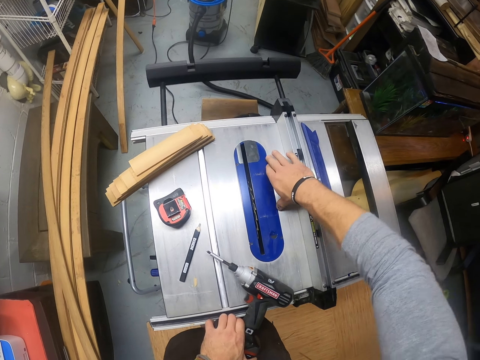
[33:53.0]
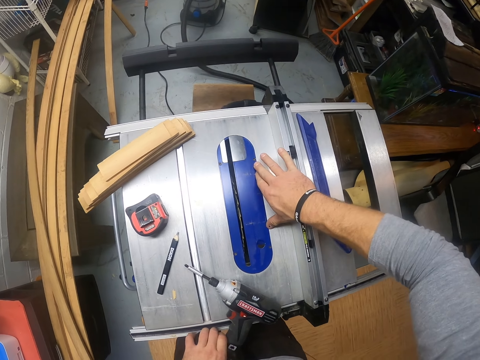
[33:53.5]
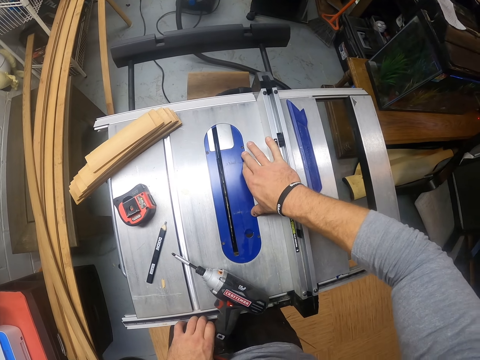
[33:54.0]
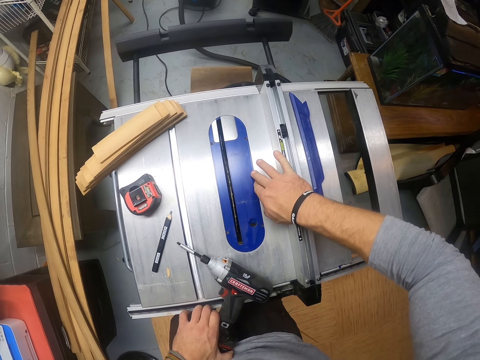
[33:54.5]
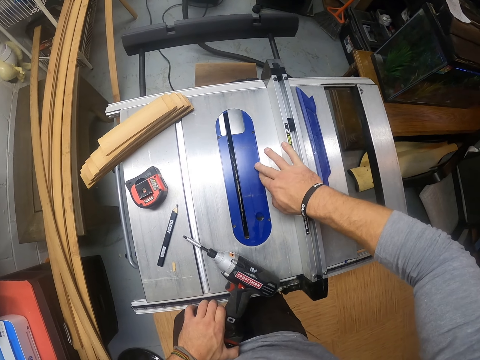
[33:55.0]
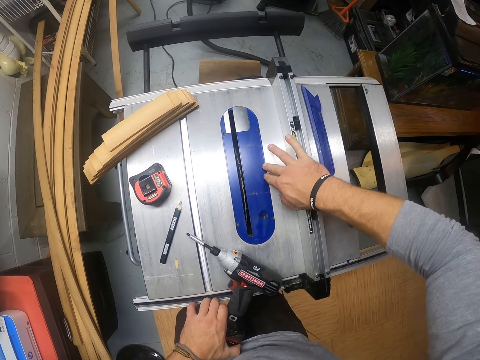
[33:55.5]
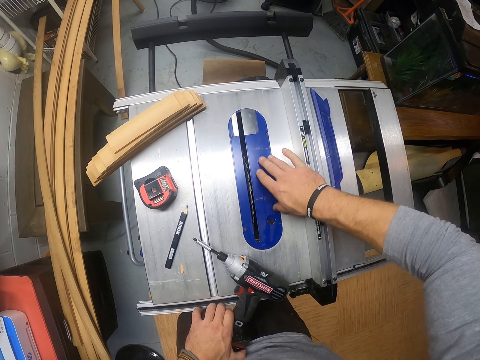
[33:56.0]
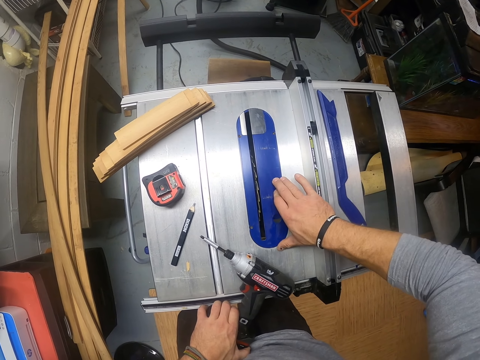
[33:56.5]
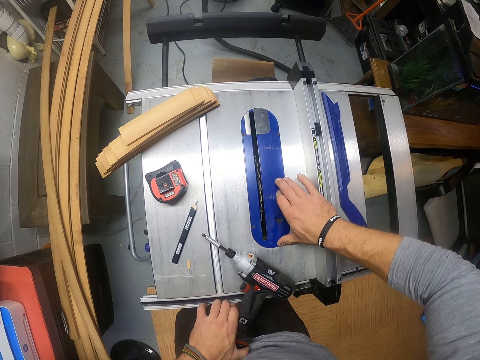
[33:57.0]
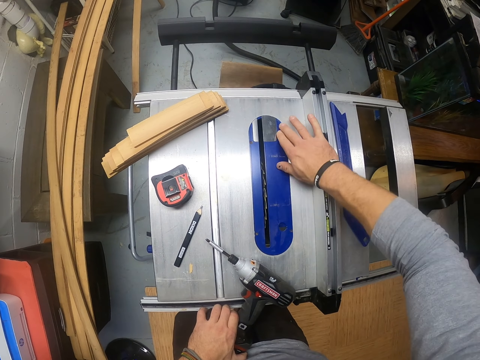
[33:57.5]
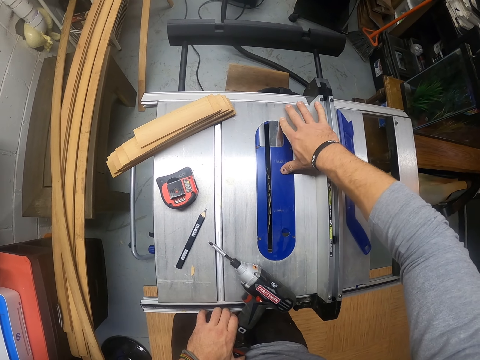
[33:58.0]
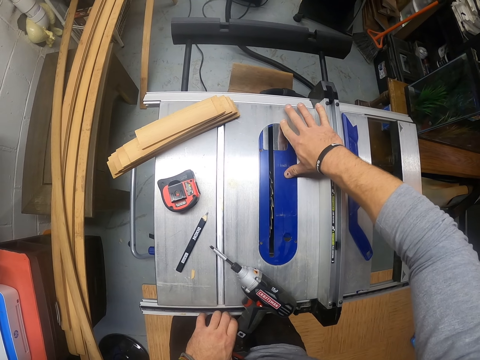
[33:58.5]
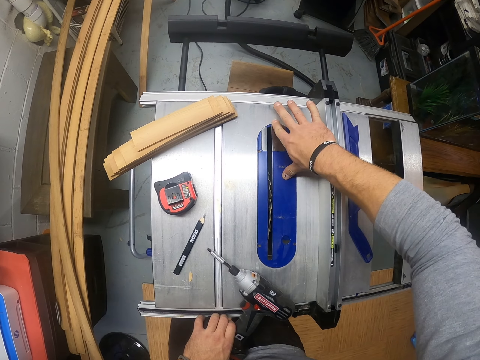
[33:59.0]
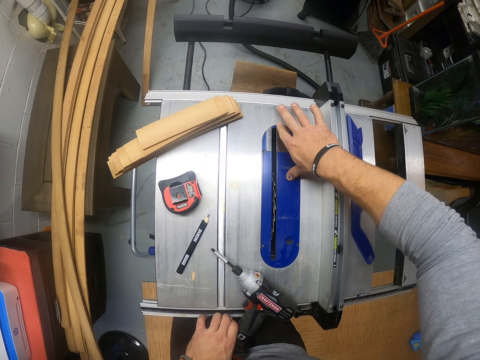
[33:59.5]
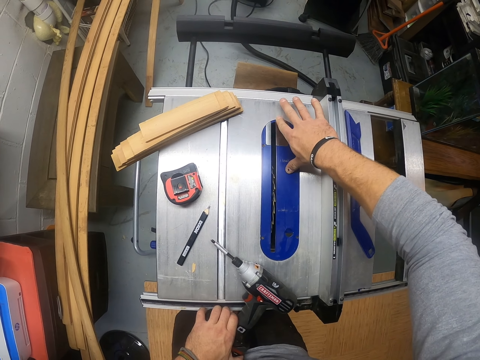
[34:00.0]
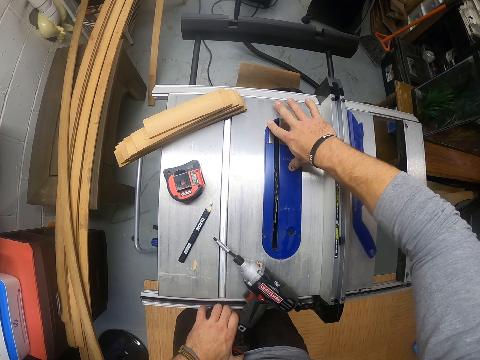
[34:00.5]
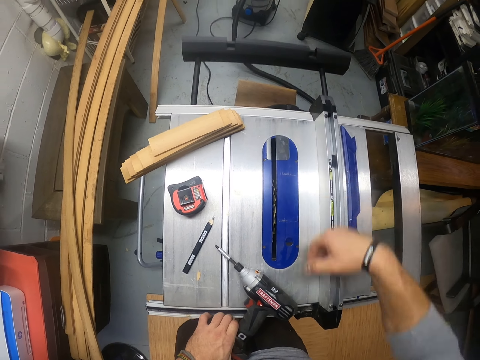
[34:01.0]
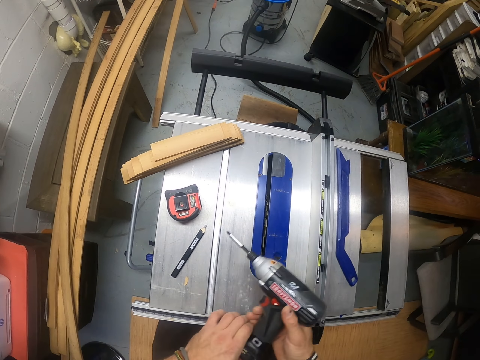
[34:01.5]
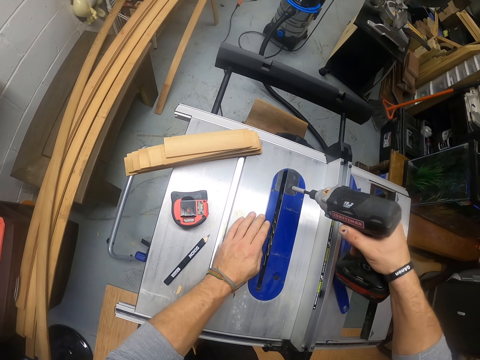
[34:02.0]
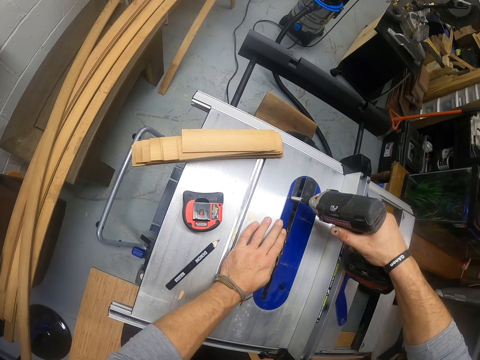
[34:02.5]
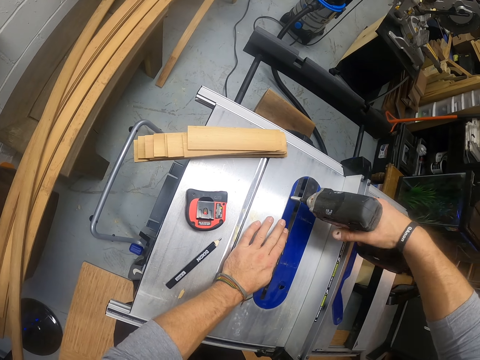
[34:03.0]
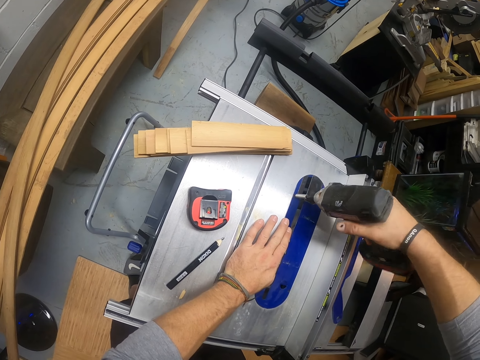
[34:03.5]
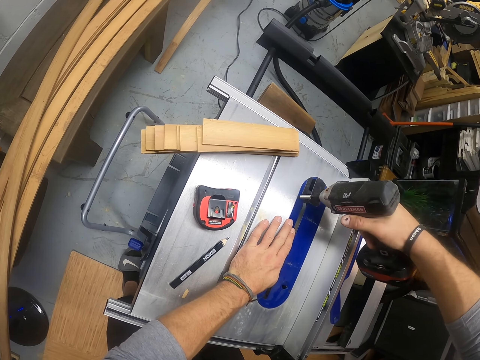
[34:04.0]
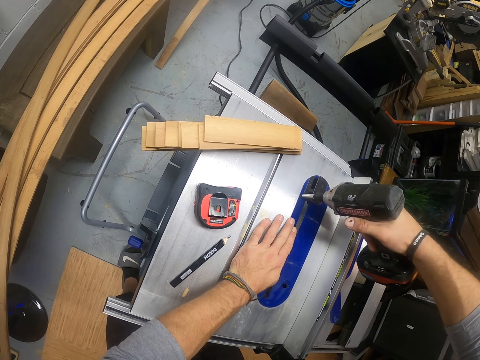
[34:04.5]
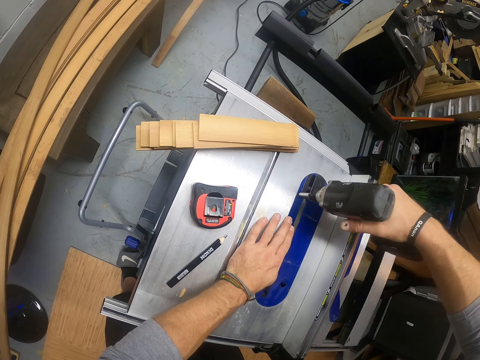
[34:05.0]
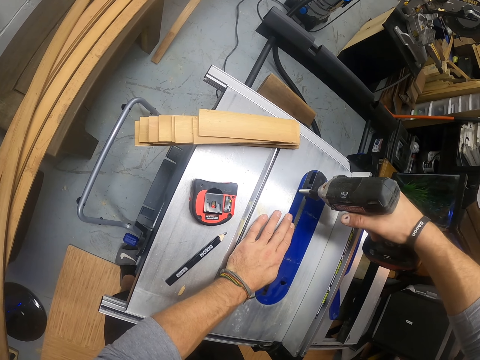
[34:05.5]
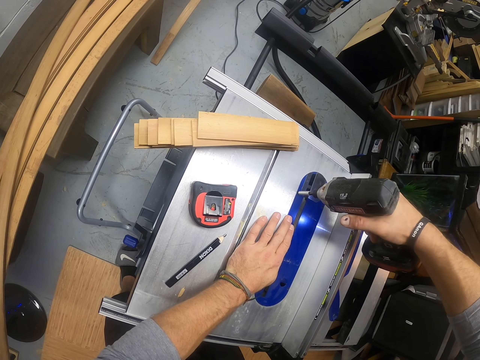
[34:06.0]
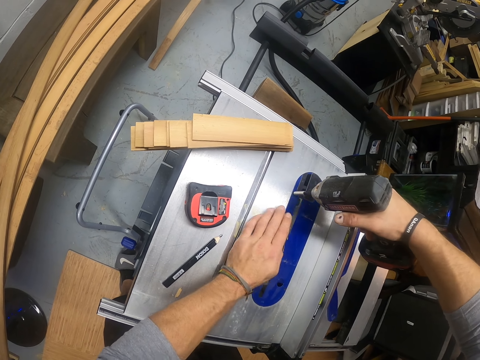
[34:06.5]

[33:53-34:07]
The camera wearer passes the drill from his left hand to his right hand. He drills the screw into the table saw guard with the hand drill in his right hand.

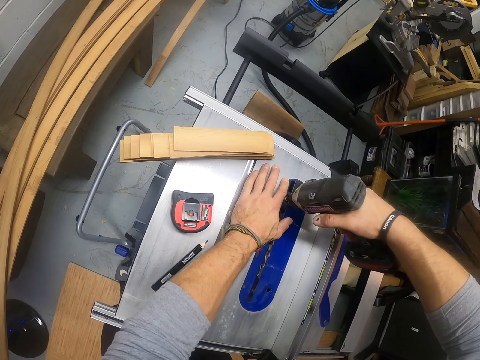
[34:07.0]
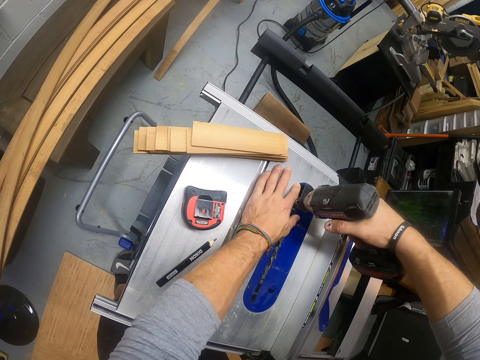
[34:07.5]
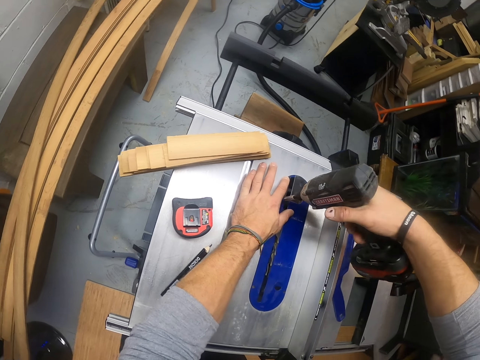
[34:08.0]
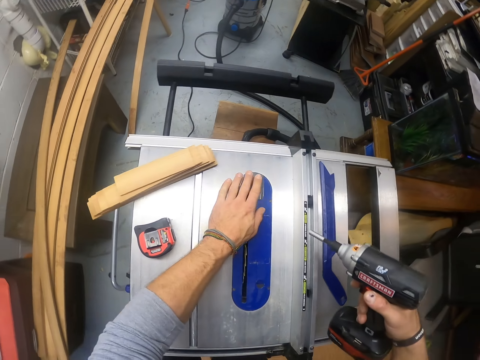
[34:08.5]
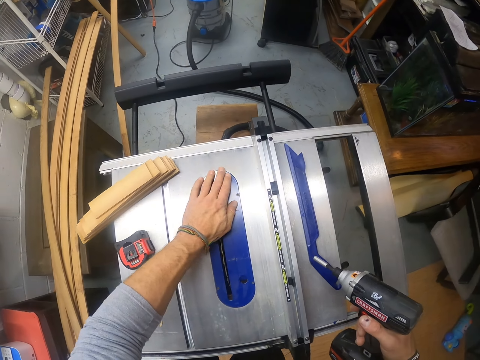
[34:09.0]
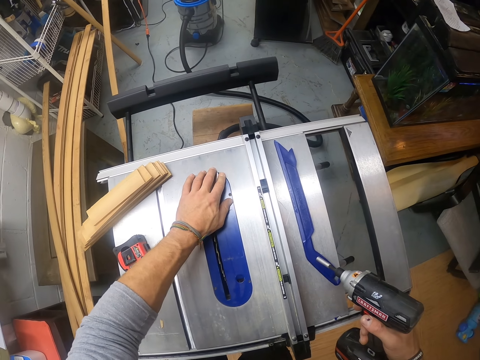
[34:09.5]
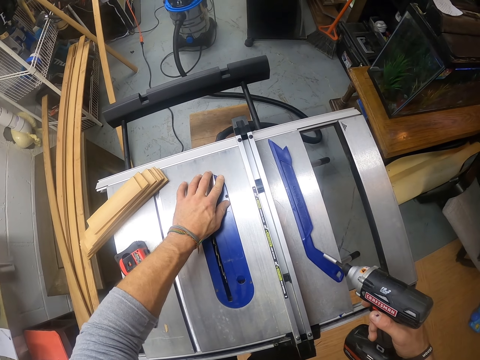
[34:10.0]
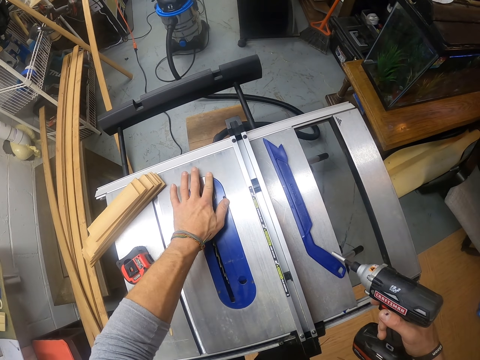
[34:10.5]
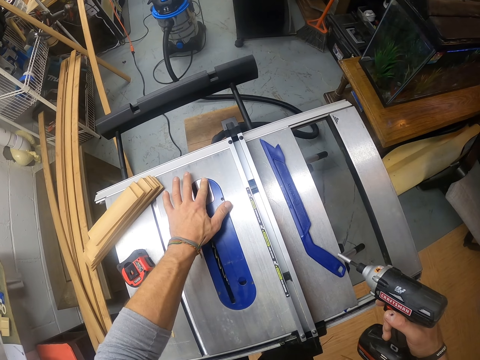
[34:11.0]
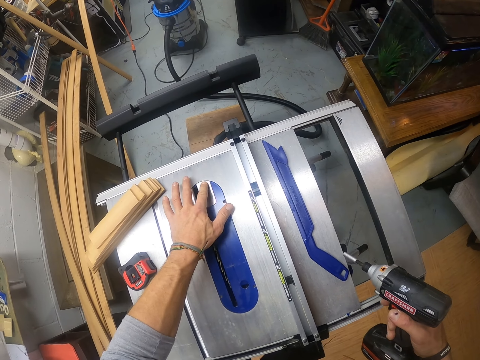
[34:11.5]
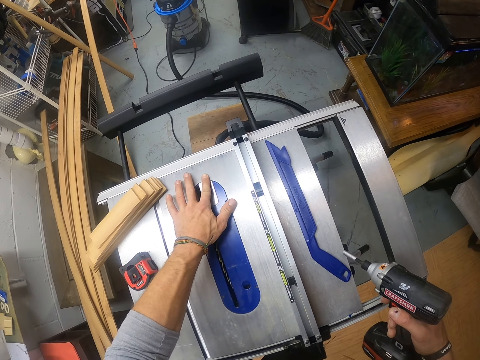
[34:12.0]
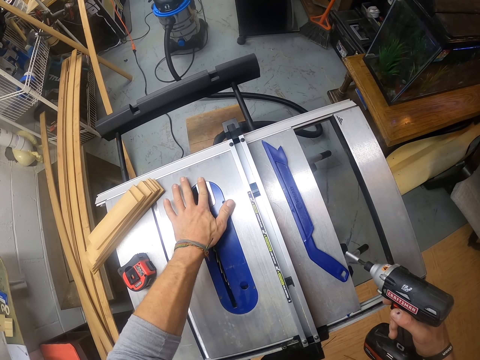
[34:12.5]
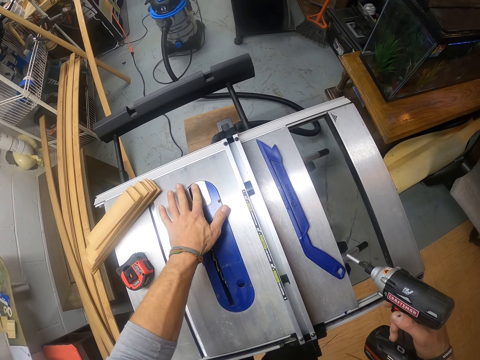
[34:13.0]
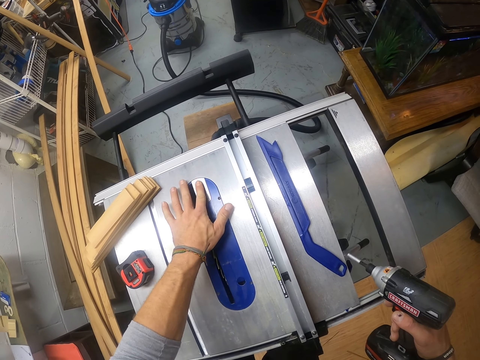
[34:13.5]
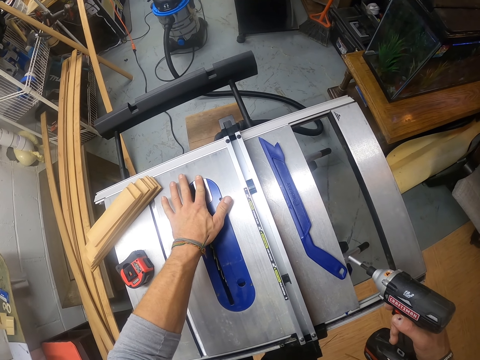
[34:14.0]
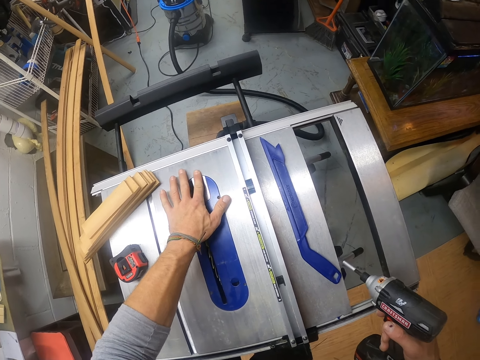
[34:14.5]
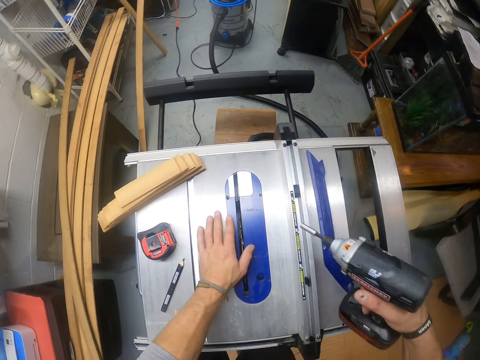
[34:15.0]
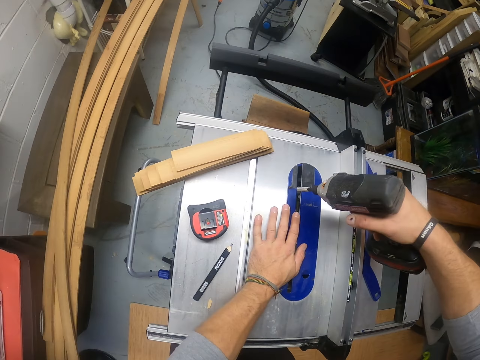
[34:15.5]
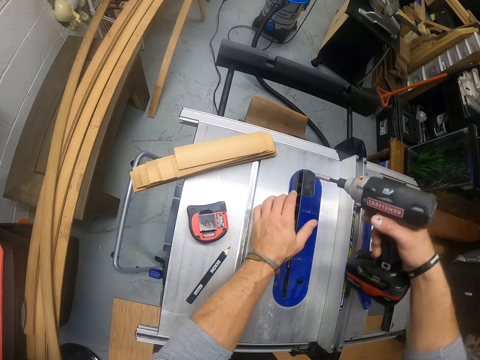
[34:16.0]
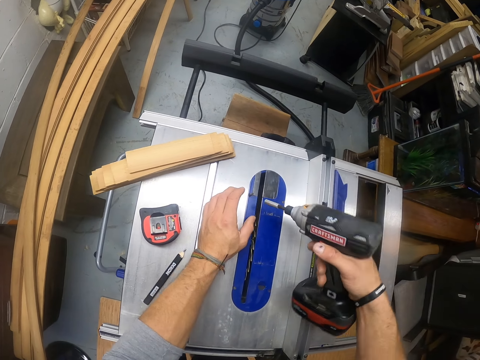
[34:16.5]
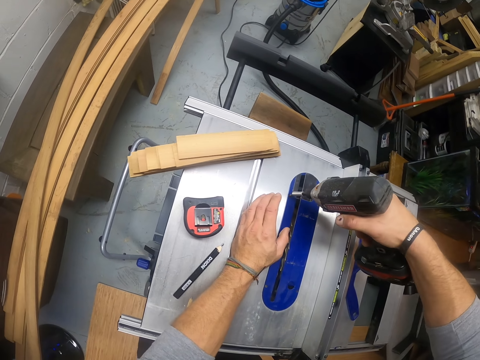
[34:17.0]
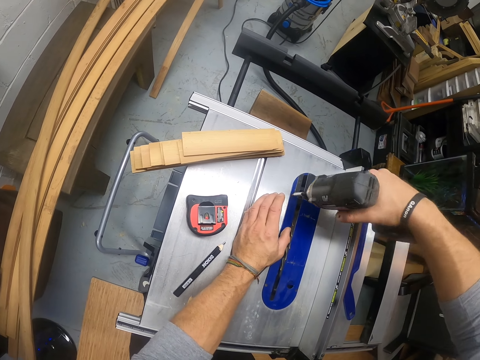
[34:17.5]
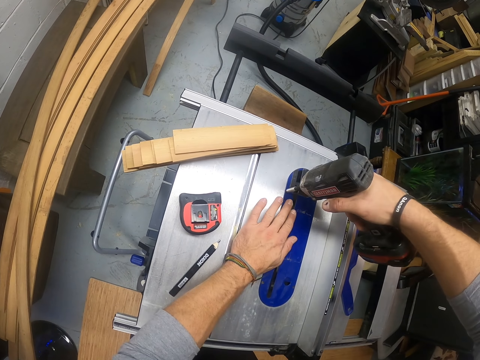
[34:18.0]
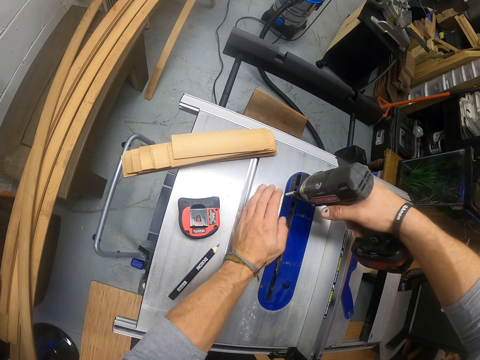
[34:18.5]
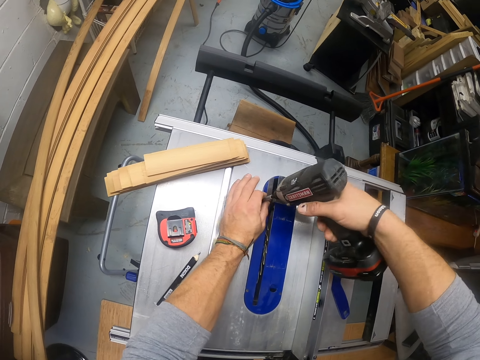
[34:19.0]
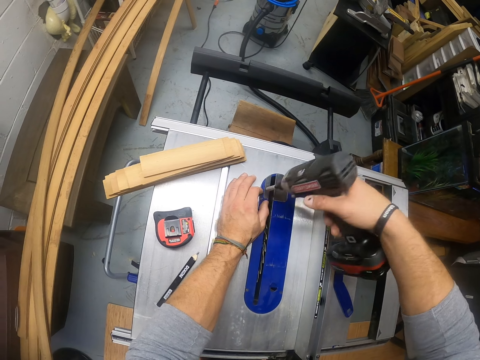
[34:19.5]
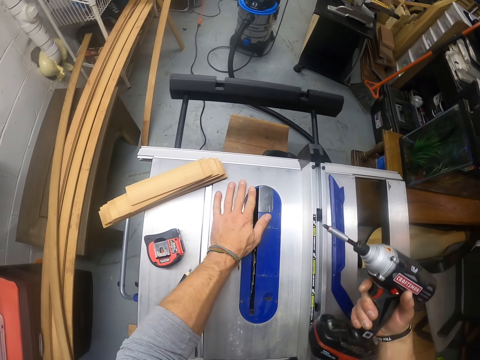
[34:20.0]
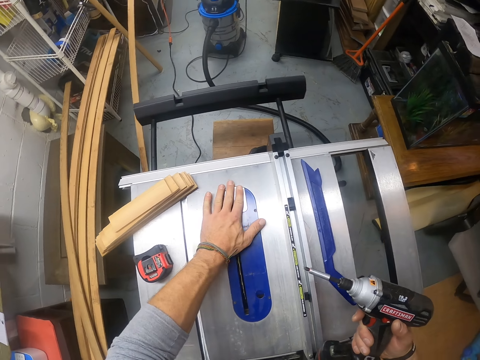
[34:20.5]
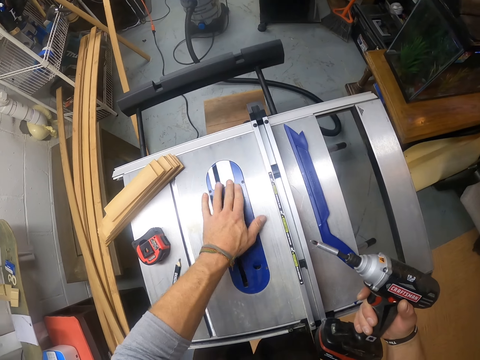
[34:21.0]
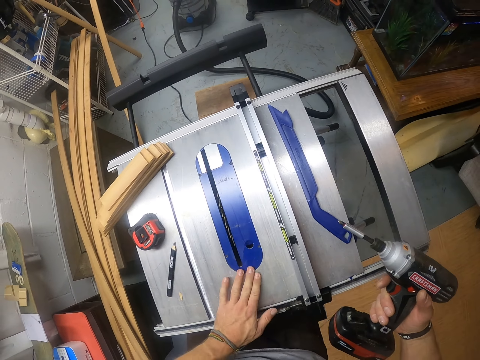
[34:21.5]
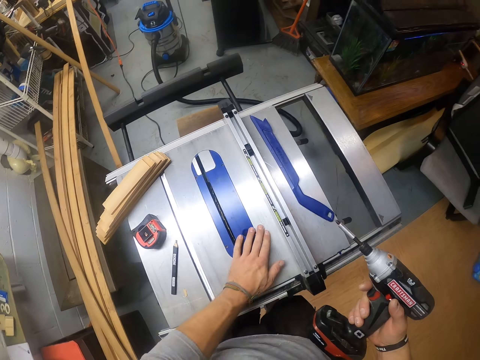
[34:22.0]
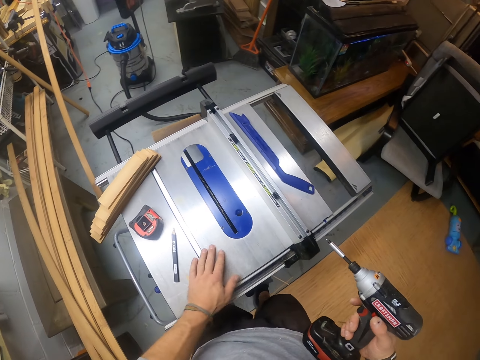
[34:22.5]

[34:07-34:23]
The camera wearer places his hand on the machine. He cleans the table saw guard with his left hand. He drills the screw into the table saw guard with the hand drill in his right hand. He cleans the table saw guard with his left hand. He stops drilling. He moves his hand.
